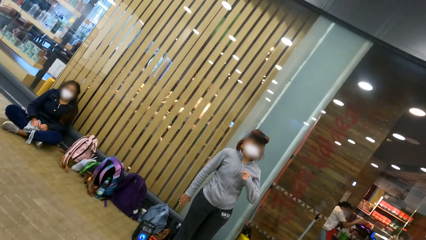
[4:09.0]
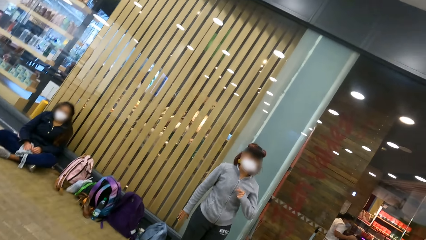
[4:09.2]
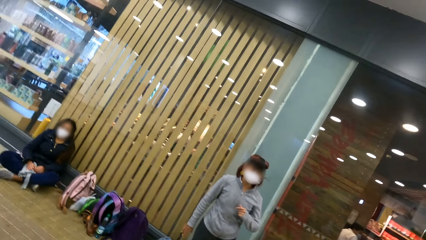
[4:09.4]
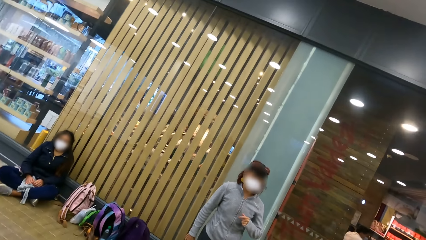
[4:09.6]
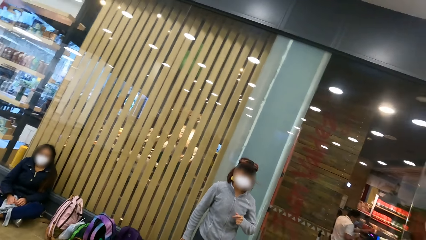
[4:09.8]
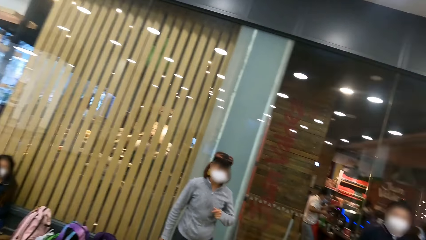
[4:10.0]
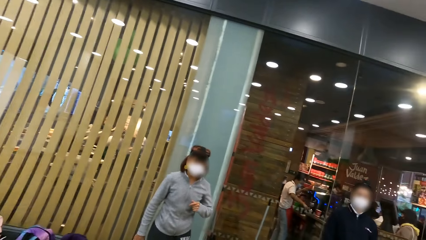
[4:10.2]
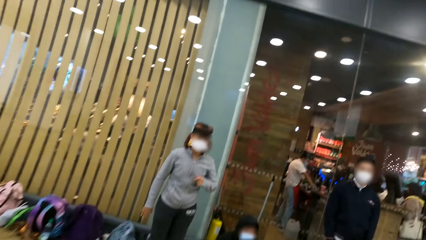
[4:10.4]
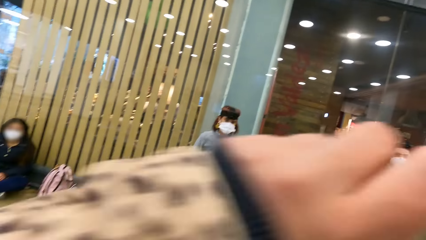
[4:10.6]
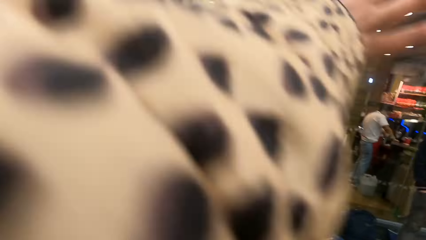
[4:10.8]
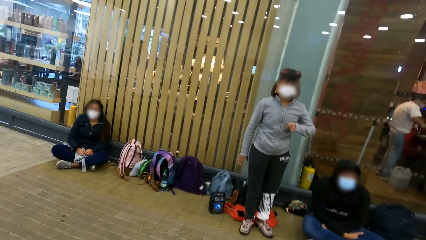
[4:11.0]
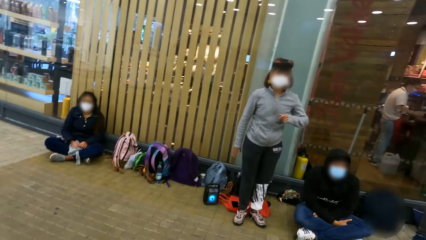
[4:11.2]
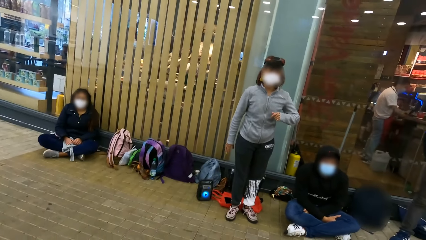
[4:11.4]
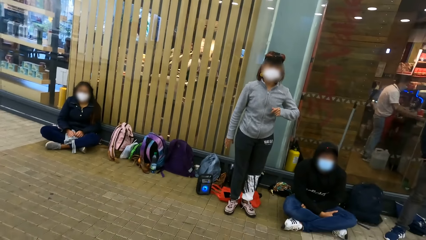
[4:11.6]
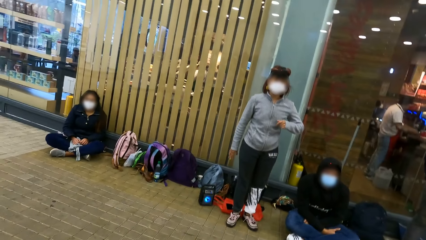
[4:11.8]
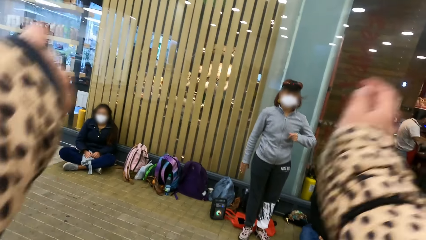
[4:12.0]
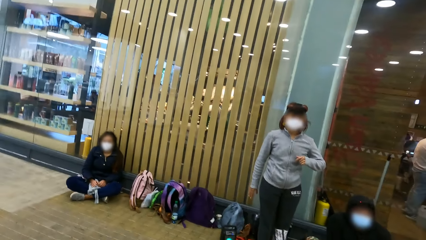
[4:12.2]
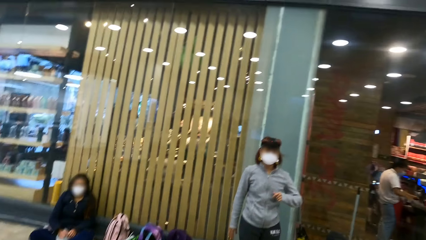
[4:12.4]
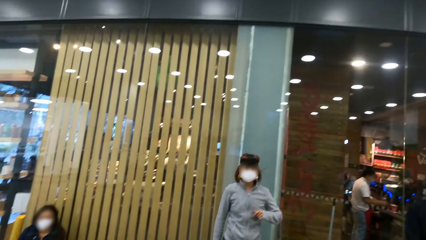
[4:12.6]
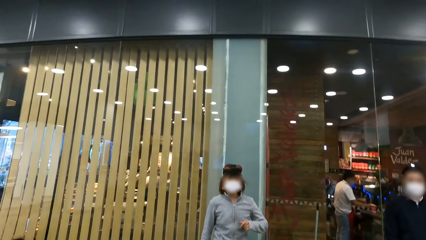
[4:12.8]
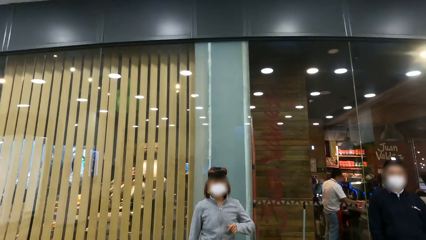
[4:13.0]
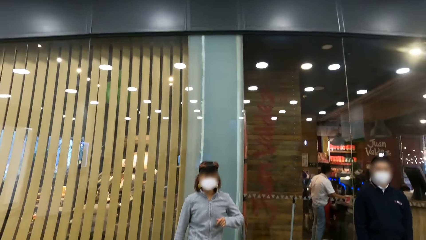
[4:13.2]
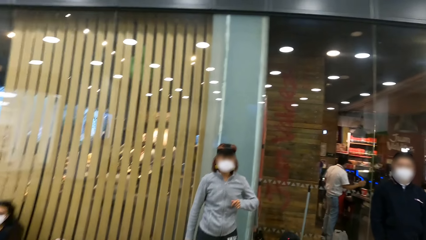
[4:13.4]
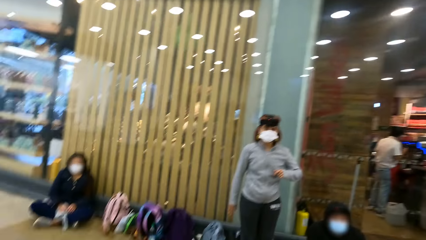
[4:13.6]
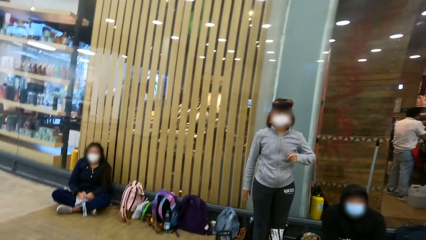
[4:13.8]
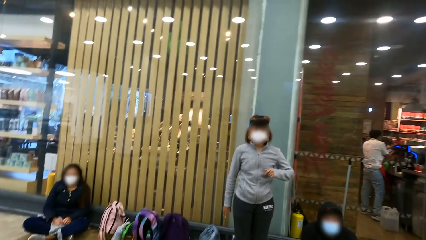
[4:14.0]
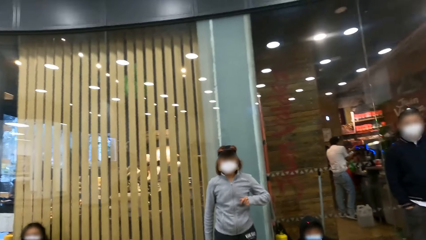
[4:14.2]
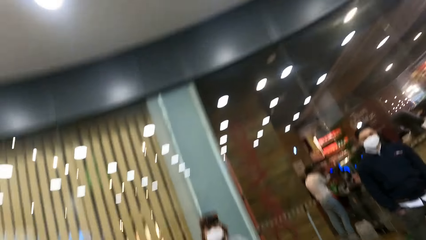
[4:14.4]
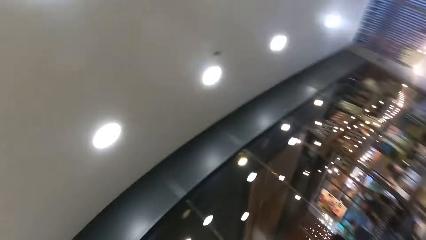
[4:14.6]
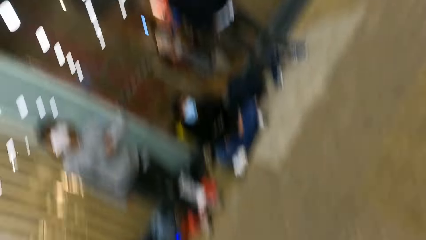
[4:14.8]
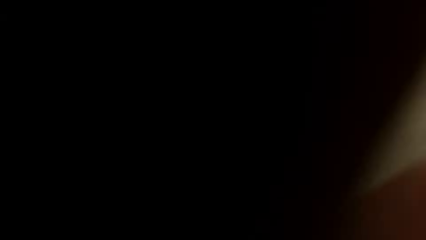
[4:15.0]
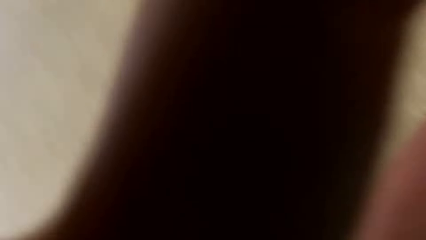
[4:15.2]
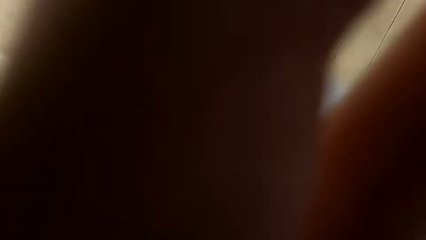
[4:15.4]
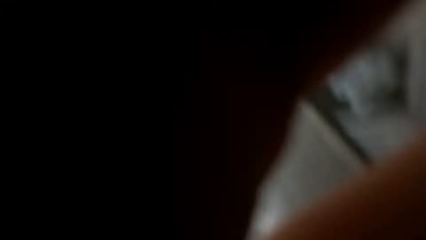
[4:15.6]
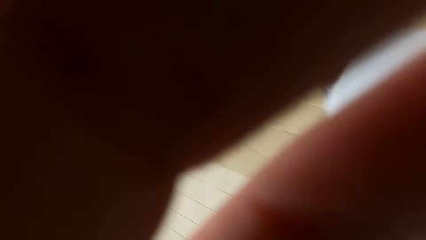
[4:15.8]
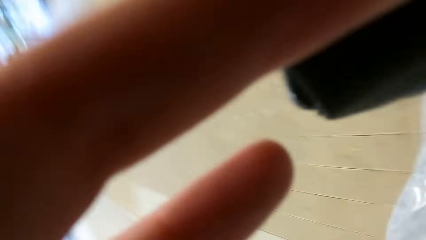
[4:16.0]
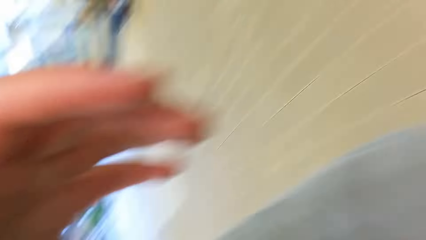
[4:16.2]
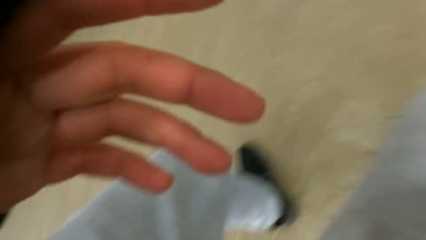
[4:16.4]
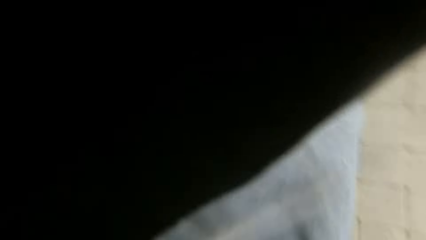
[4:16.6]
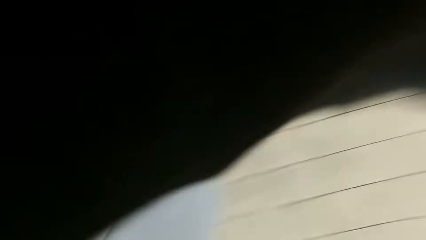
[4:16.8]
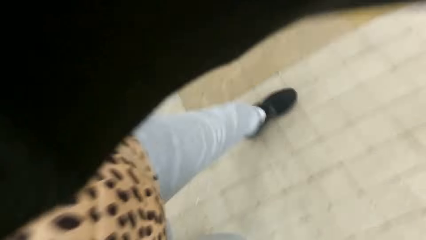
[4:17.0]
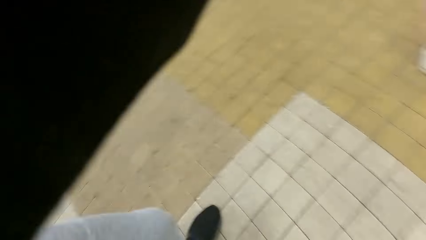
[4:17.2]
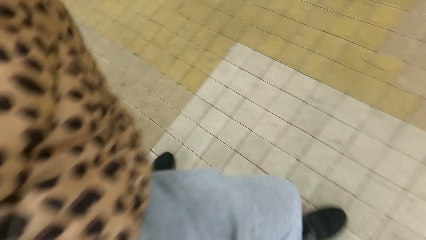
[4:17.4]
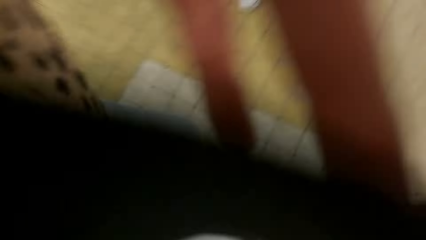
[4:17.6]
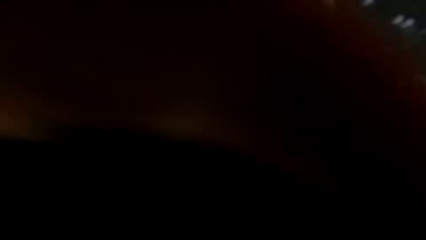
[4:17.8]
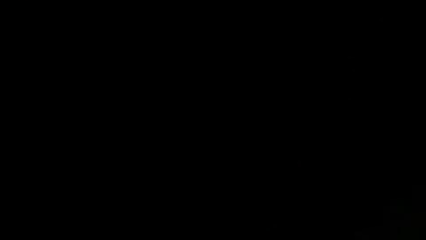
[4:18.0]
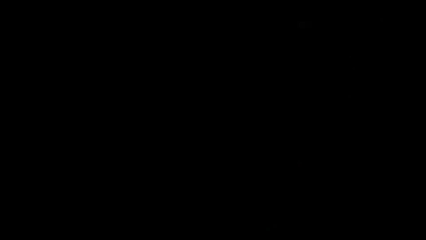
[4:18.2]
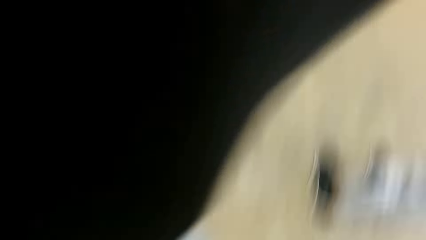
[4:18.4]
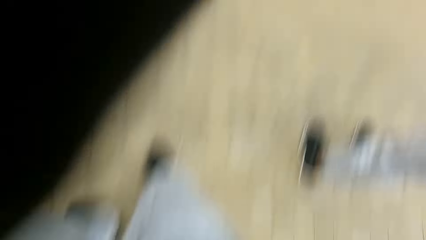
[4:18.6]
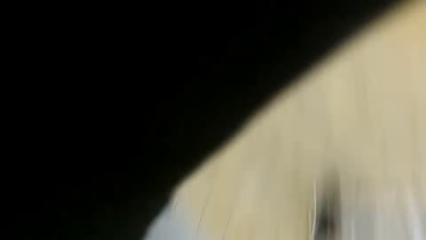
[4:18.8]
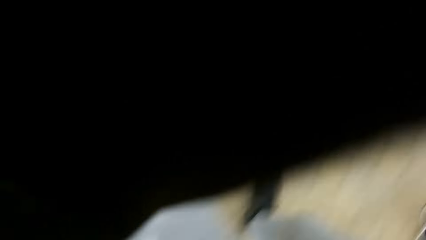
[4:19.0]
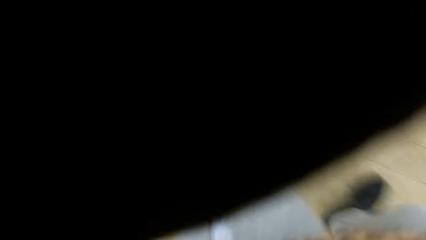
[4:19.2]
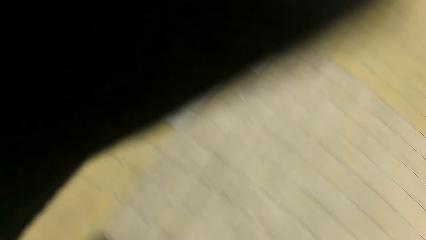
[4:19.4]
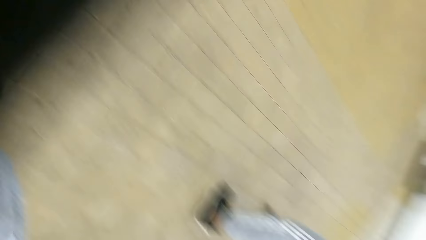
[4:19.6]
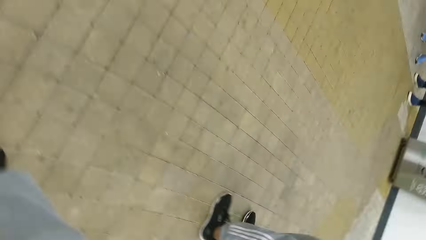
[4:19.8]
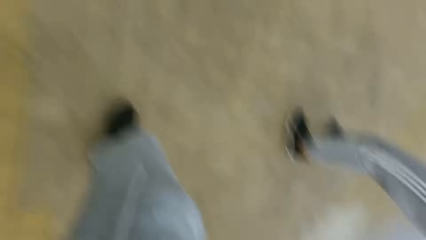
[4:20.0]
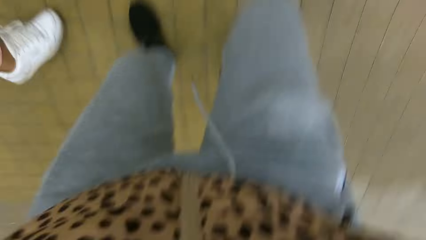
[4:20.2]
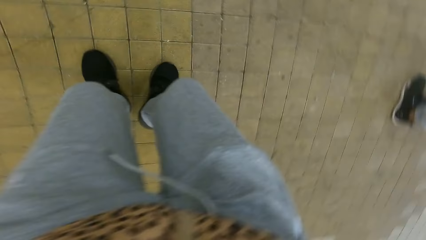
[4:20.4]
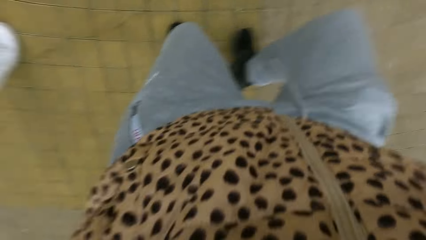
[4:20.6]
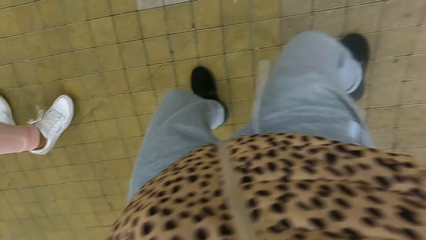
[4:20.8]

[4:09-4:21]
The camera wearer dances in the mall. She moves her hands. She interacts with a person. She dances around.

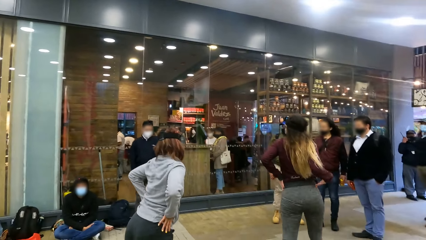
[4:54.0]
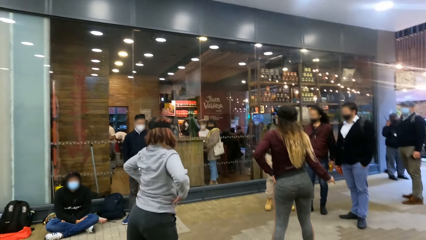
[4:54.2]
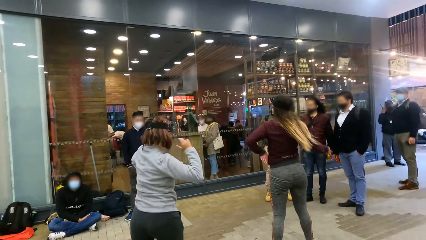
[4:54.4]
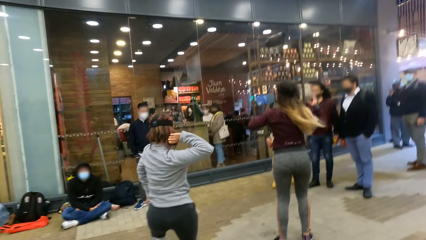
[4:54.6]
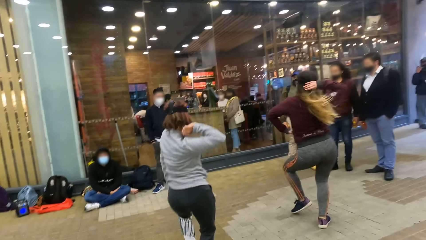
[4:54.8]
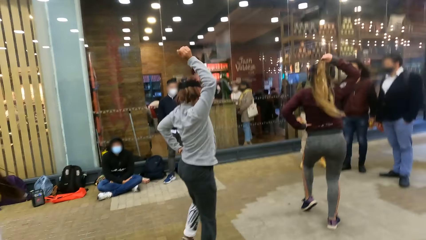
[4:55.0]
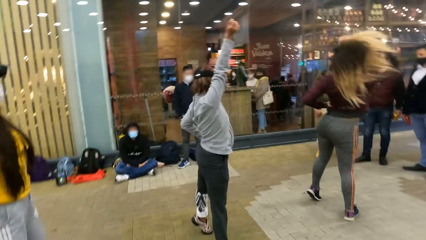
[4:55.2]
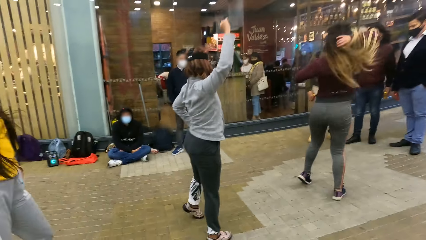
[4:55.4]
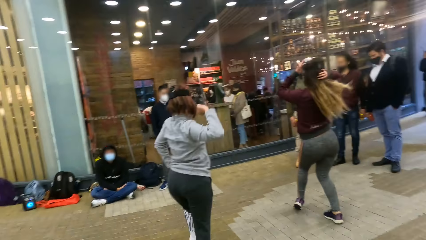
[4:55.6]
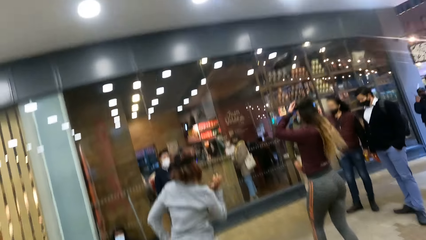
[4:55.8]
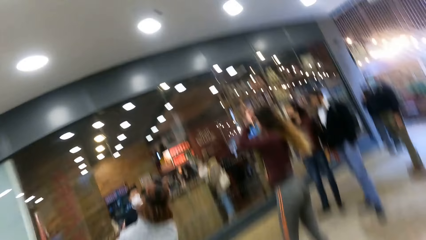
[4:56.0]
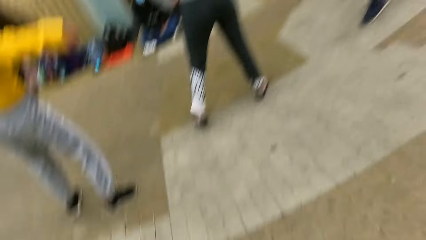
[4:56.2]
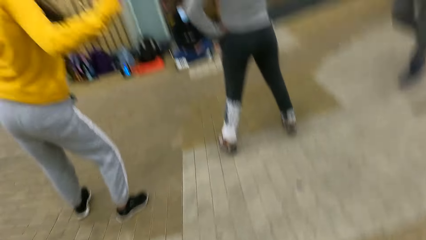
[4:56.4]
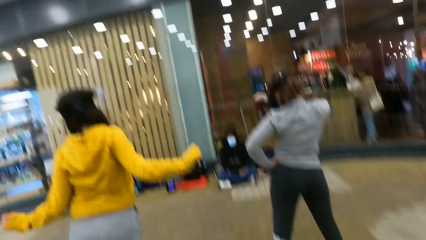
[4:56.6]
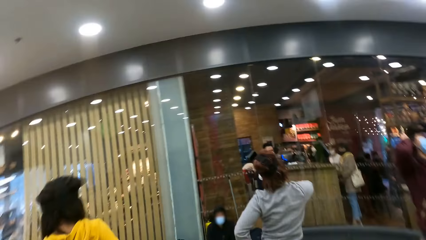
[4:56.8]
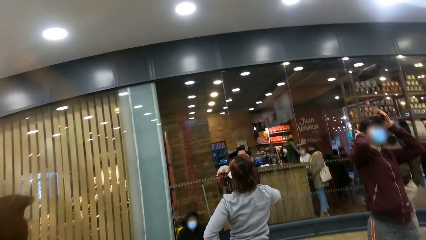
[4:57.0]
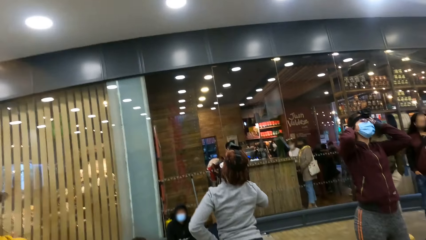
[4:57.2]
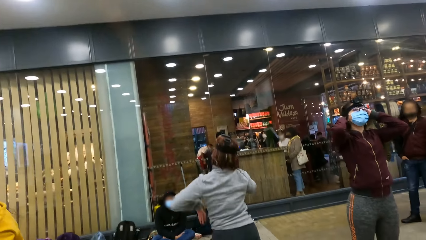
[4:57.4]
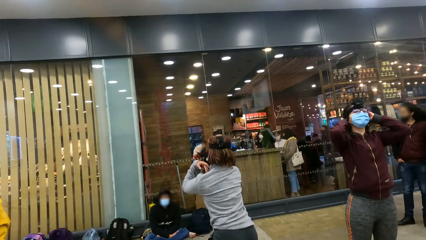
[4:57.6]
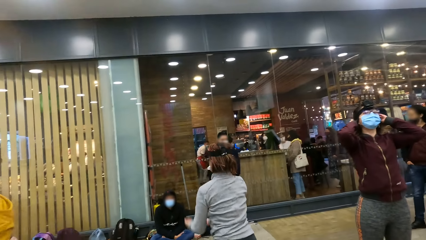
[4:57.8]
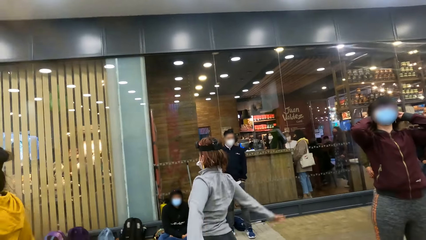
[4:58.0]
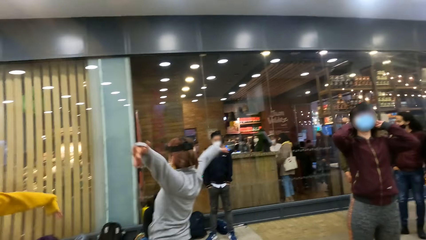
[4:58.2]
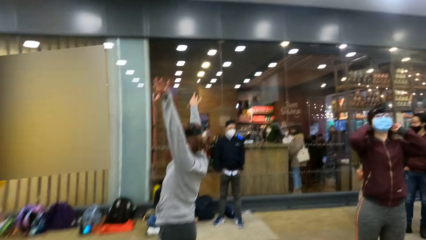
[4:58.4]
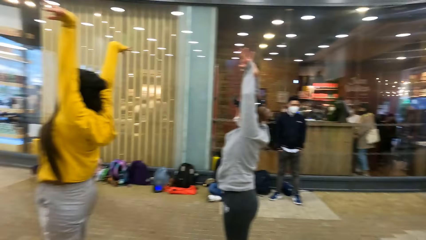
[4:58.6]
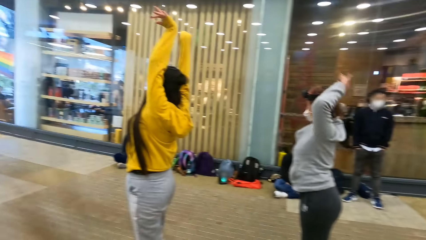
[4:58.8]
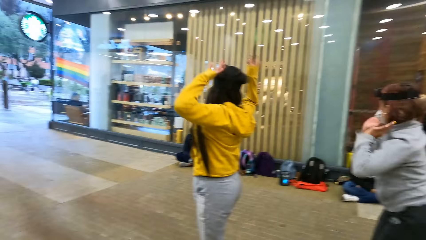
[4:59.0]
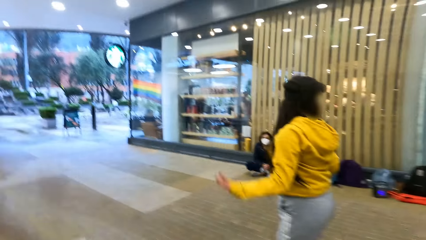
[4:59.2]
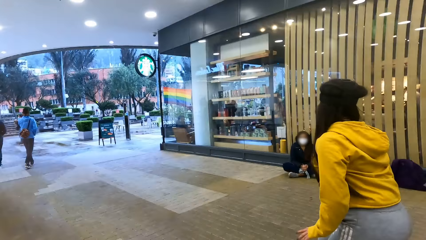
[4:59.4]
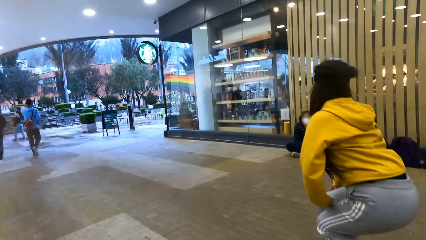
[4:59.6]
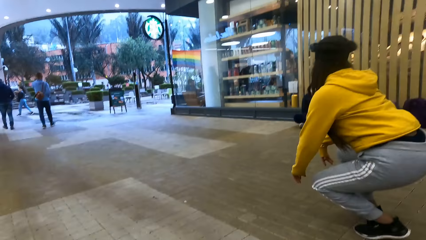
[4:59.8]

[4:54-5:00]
Women dance on the floor.
